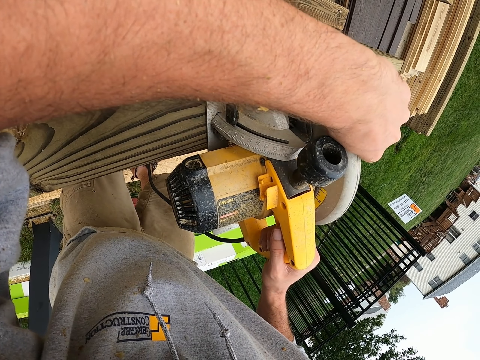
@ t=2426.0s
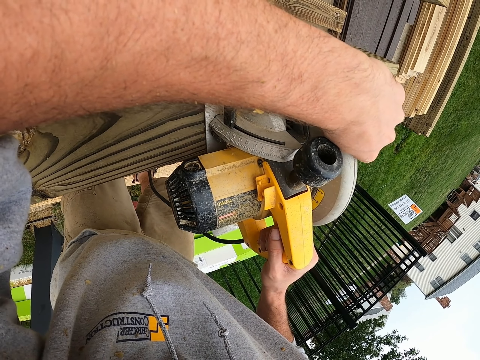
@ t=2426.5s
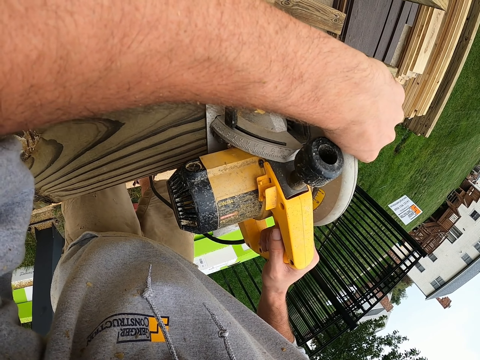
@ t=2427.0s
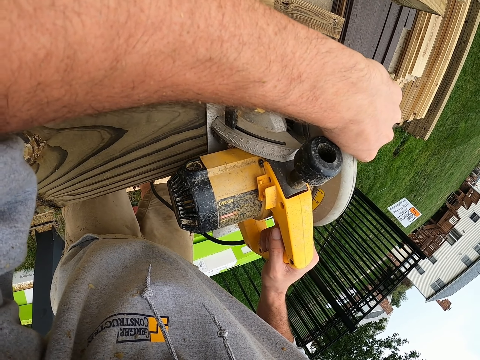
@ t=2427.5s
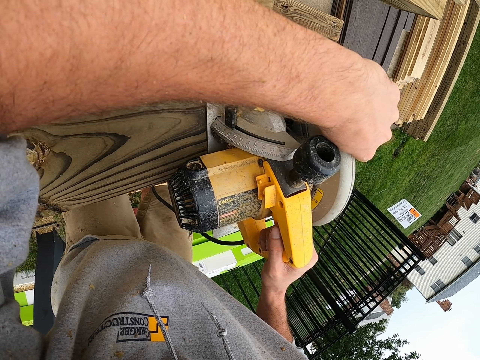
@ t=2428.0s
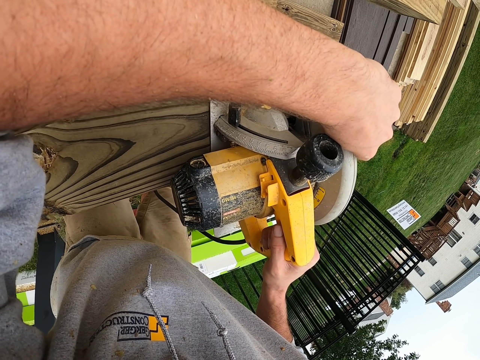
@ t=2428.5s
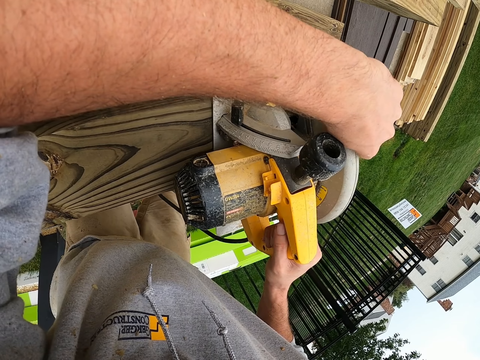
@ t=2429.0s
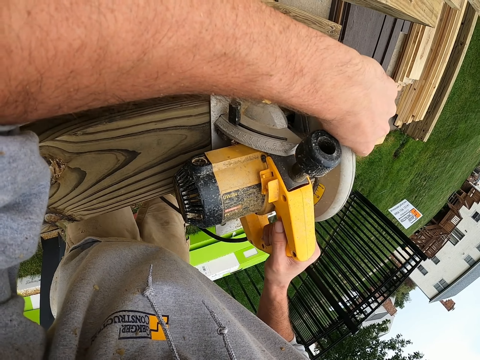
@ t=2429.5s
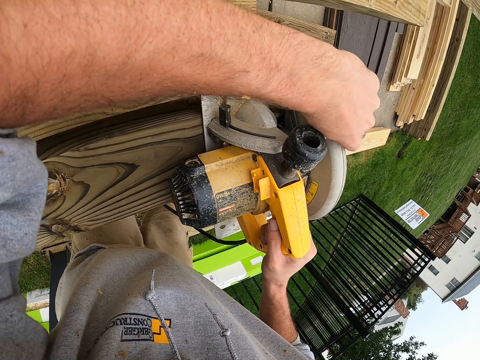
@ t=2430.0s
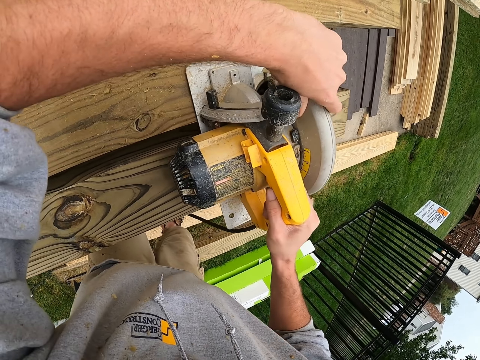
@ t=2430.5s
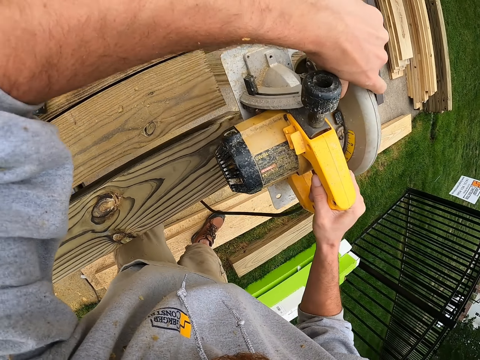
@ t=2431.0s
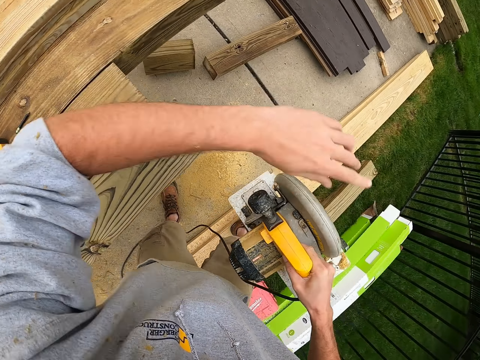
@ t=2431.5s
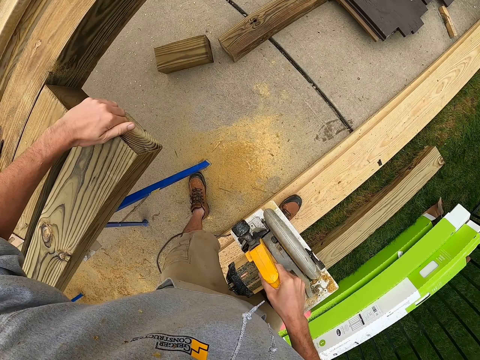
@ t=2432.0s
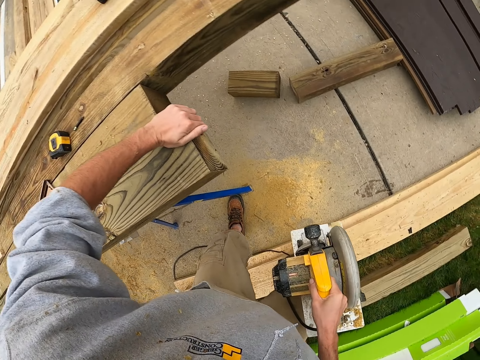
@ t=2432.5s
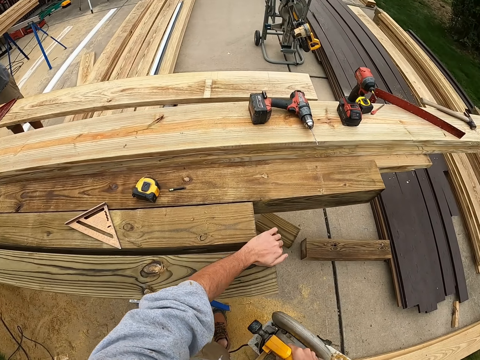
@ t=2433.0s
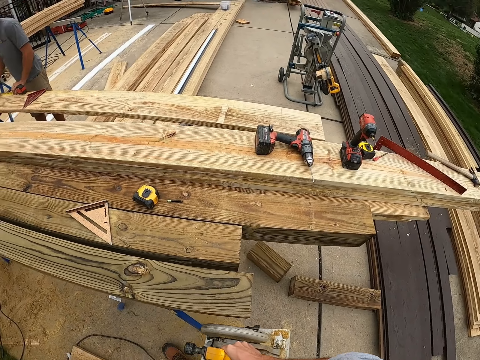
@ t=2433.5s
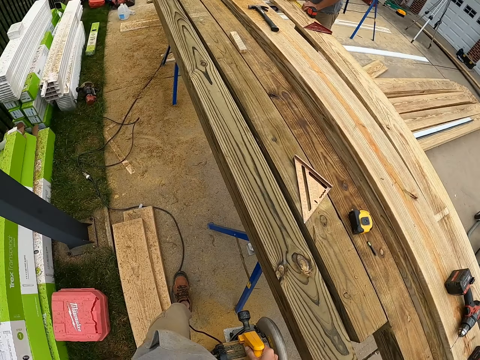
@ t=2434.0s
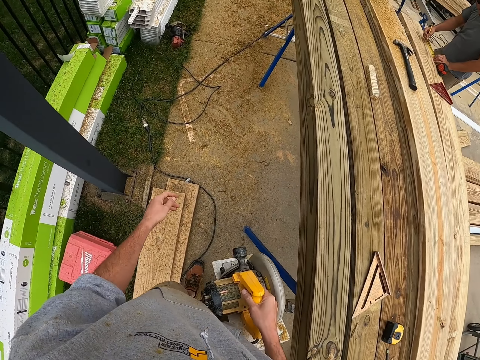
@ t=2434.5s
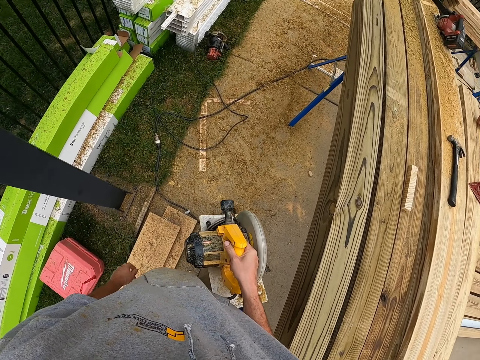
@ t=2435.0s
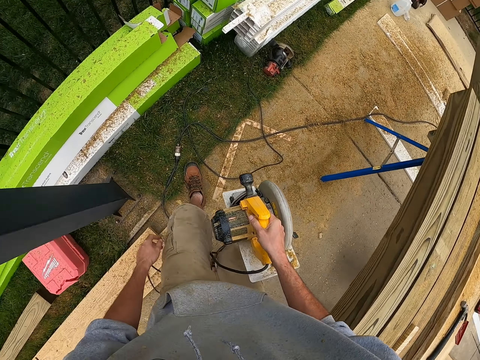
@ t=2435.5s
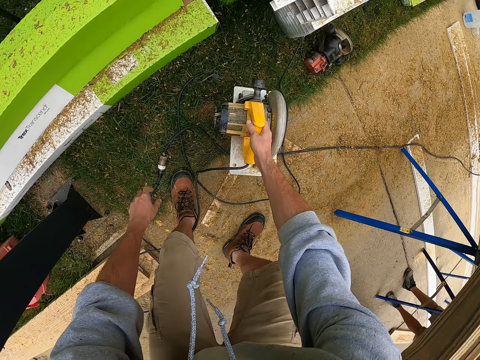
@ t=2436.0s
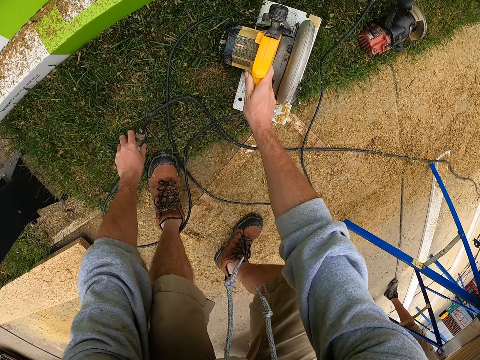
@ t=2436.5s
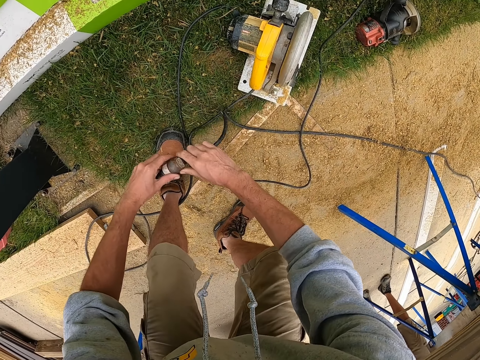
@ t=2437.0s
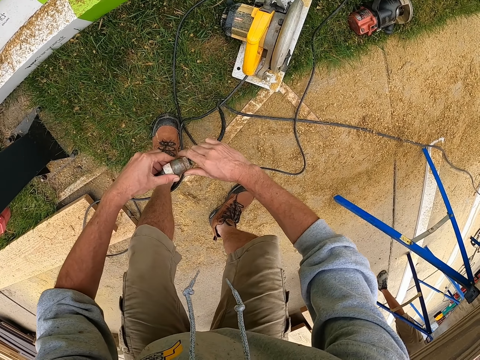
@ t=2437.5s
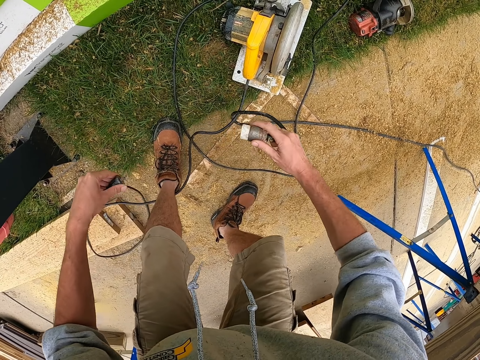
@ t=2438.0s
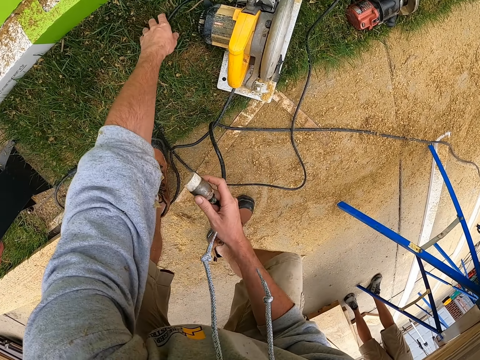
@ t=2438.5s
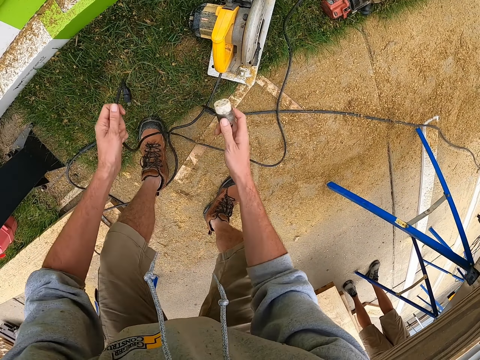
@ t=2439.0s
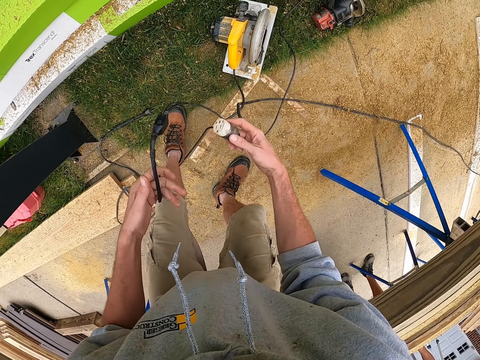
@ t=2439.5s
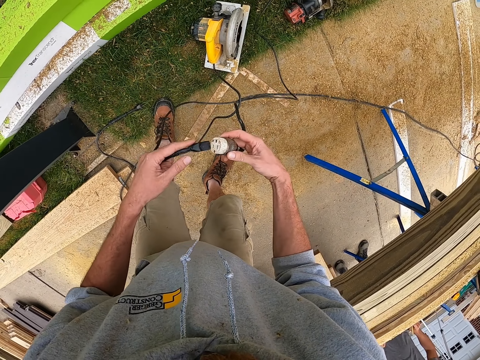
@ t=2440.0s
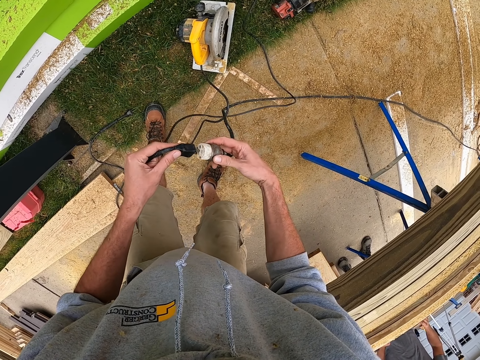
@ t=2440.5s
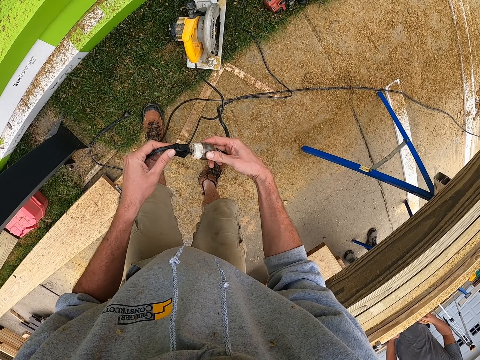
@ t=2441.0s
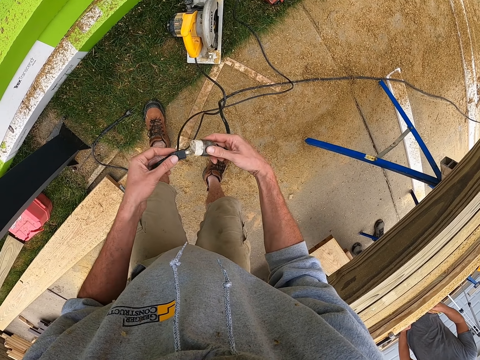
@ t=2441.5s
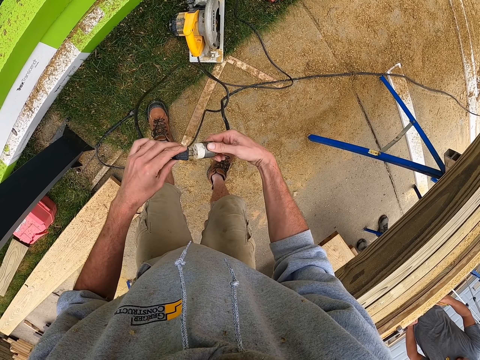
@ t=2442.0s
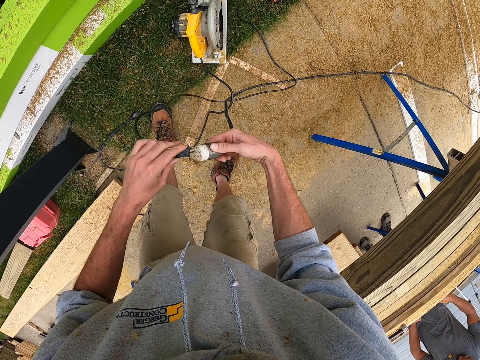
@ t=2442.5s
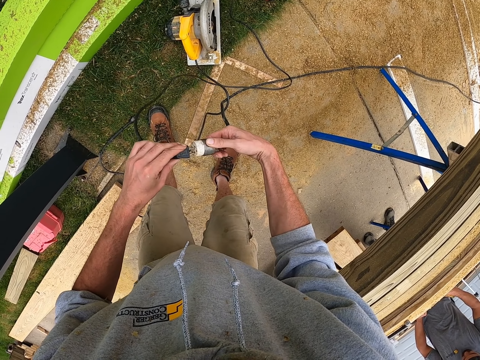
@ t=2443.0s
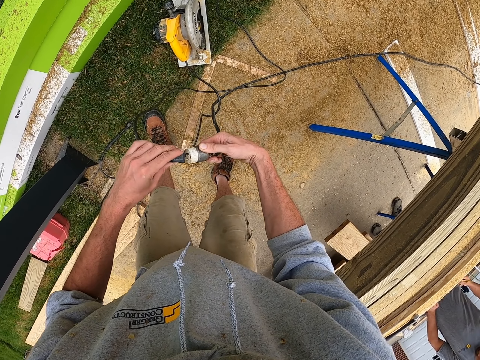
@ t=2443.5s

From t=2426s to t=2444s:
The camera wearer puts the cutting machine down. They rest a hand on the timber. They move around. They put the cutting machine down. They pick up a cable. They disconnect the electric cable. They pick up the cable and fix the cable.

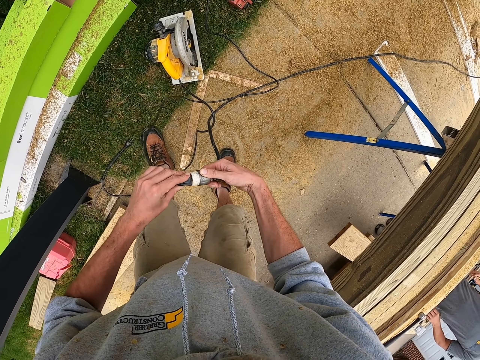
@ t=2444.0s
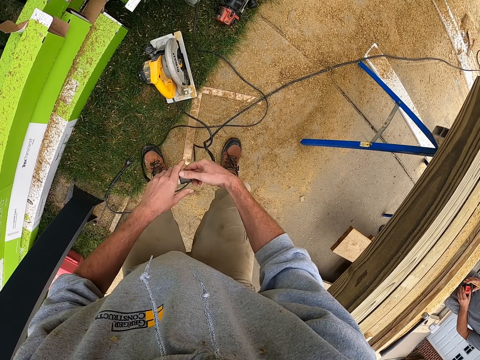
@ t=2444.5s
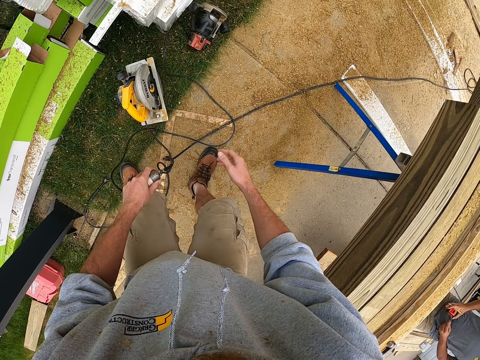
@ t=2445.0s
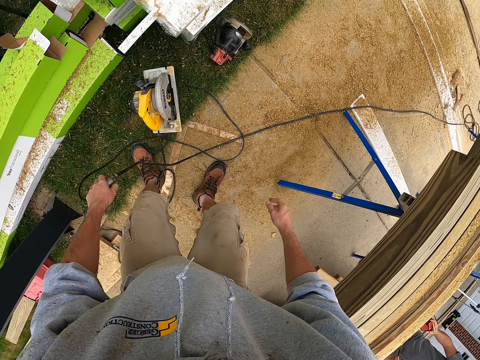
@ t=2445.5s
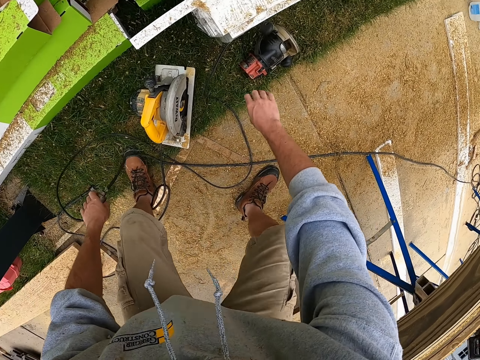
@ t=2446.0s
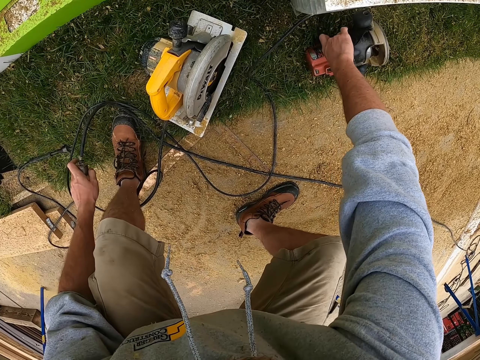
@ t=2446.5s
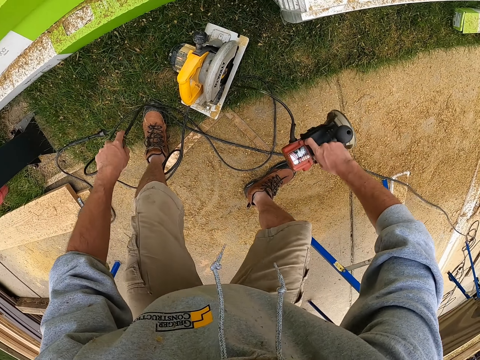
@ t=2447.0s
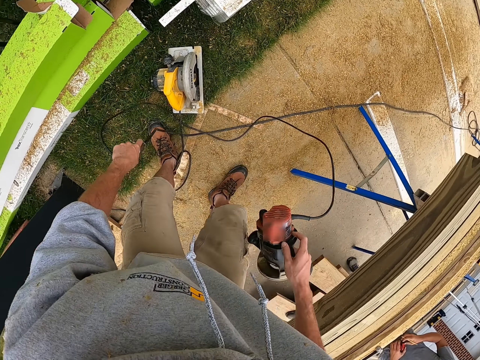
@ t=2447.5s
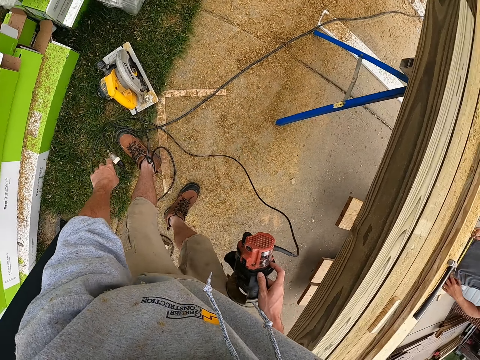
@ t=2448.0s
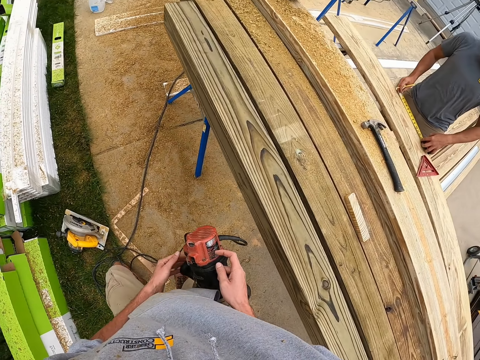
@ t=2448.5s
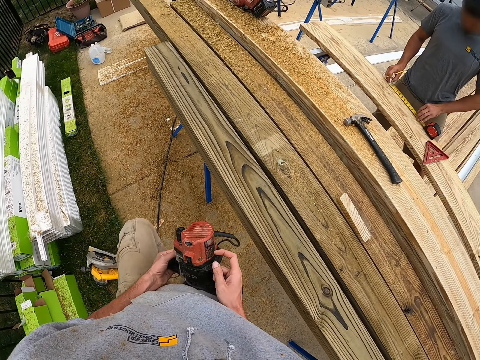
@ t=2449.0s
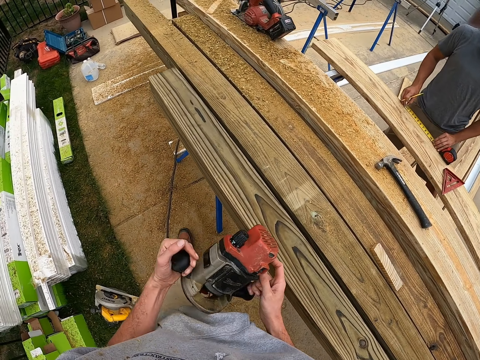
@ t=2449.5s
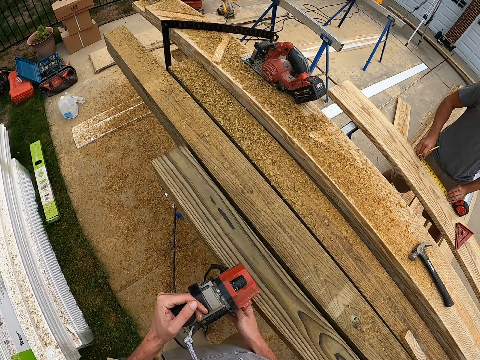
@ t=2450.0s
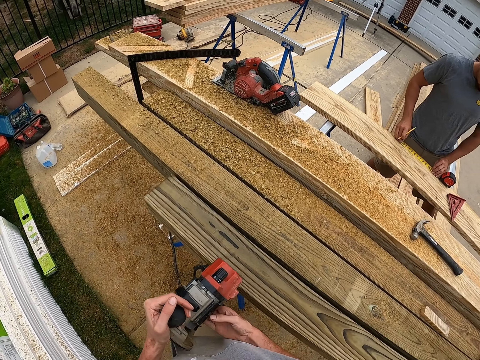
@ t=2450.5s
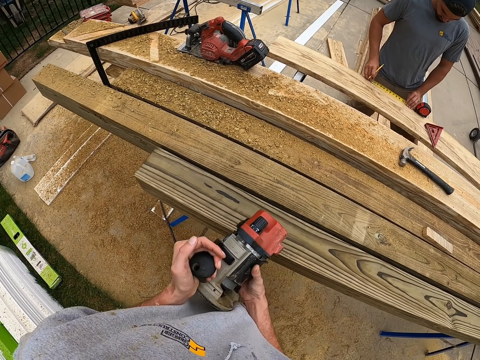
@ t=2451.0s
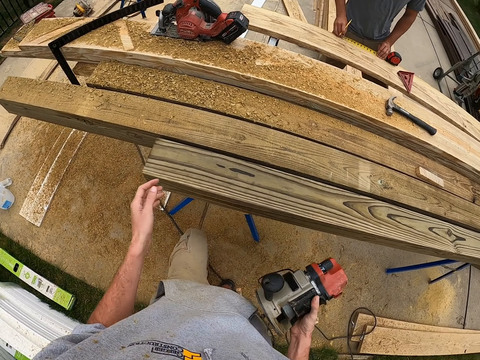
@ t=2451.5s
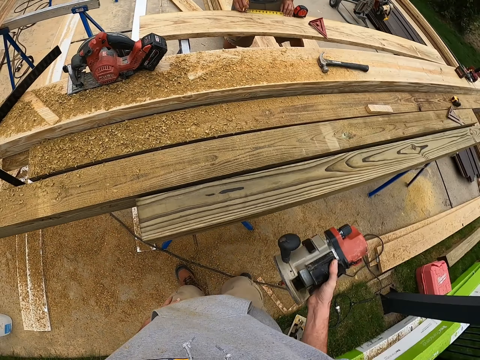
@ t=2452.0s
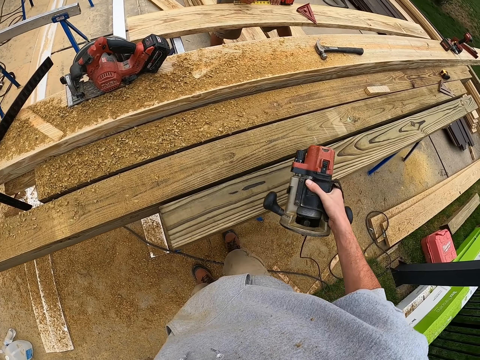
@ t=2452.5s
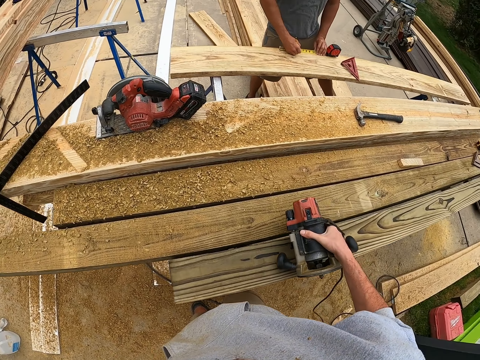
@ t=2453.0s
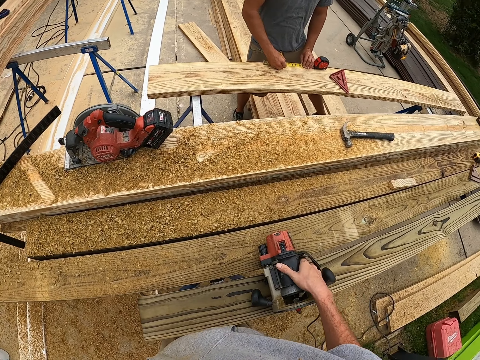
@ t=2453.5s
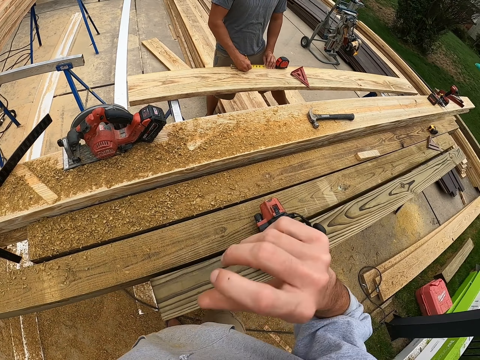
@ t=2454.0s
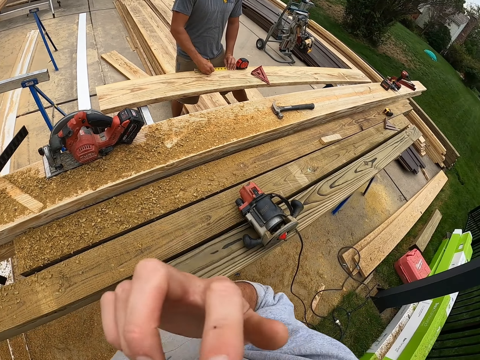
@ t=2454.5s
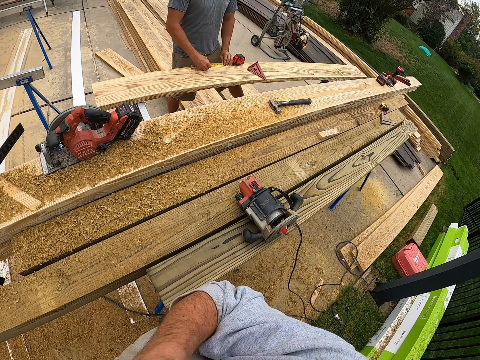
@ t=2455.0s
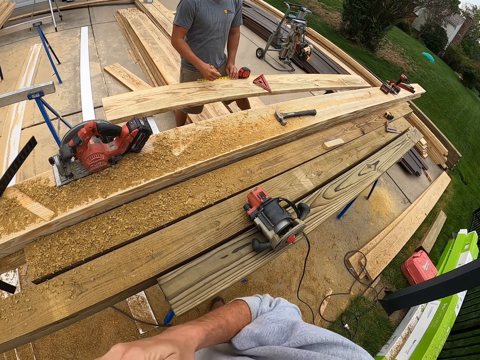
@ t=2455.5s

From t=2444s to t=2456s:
The camera wearer steps forward. They pick up the timber smoothening machine. They step backwards. They move their hand. They raise their hand. They put the timber smoothening machine on the timber.
